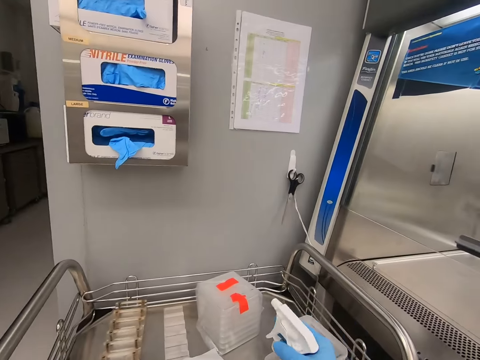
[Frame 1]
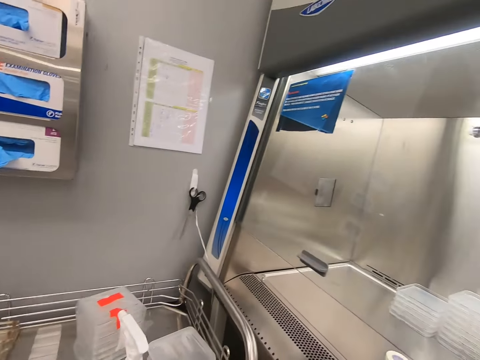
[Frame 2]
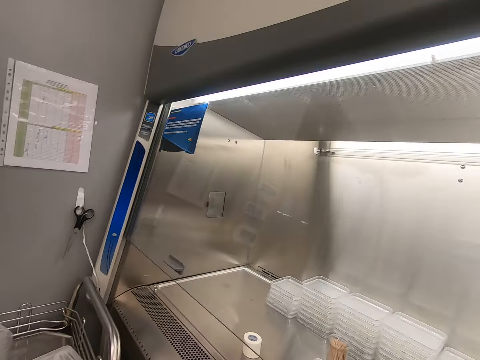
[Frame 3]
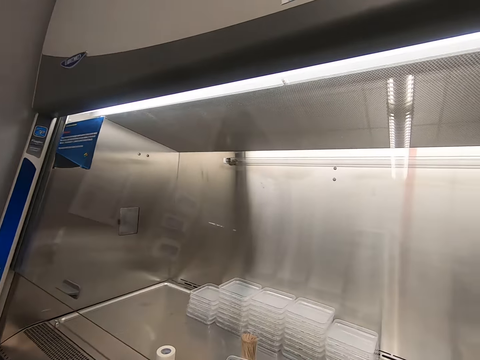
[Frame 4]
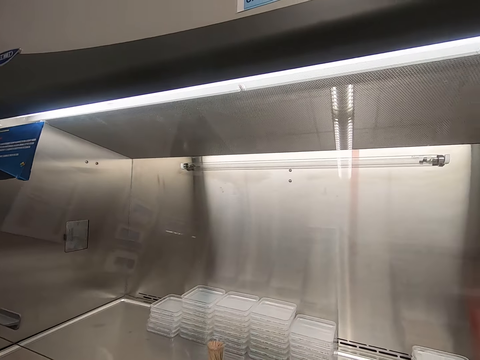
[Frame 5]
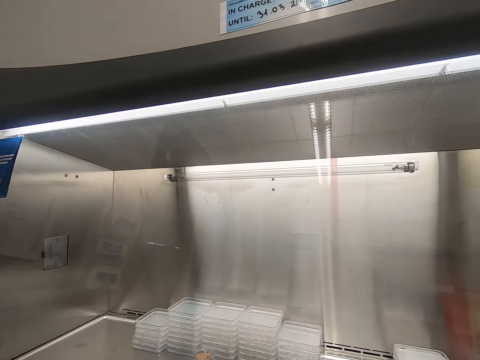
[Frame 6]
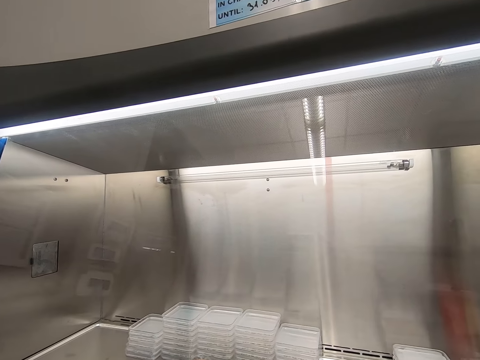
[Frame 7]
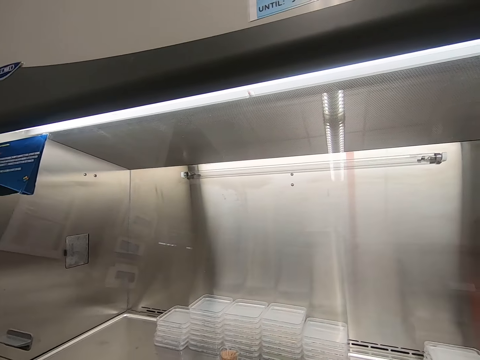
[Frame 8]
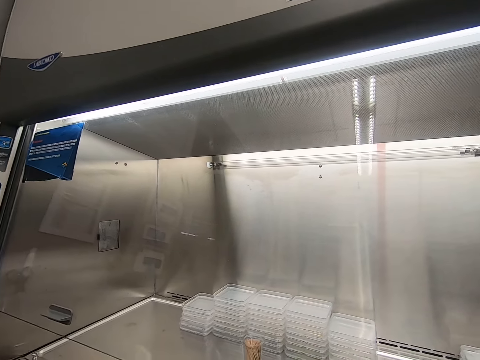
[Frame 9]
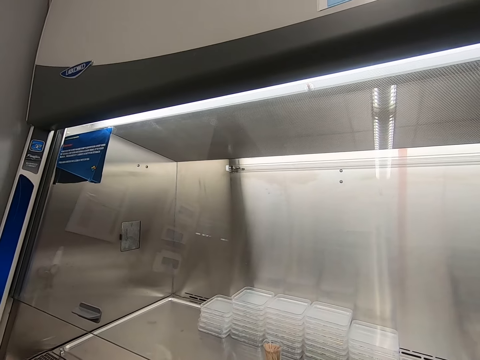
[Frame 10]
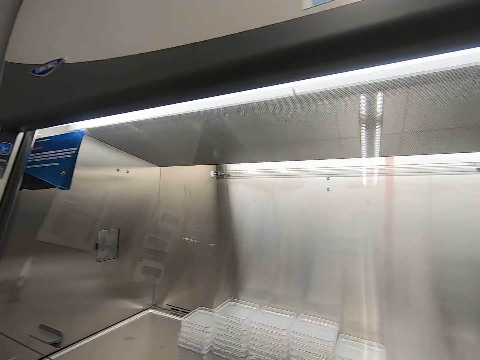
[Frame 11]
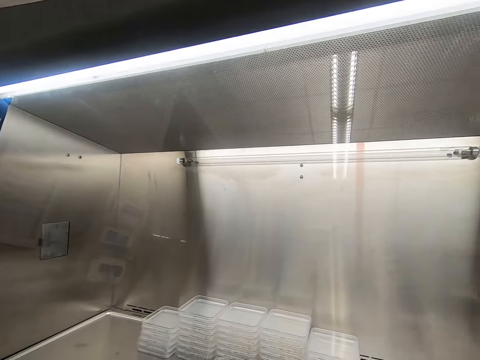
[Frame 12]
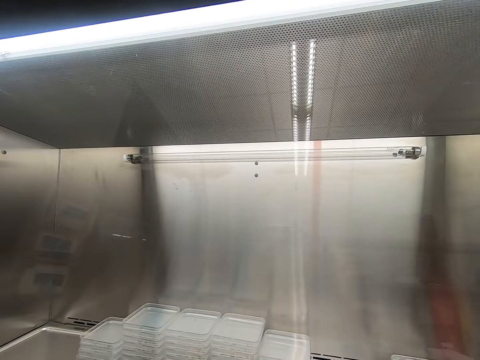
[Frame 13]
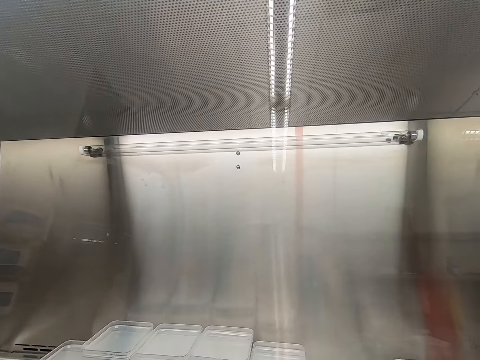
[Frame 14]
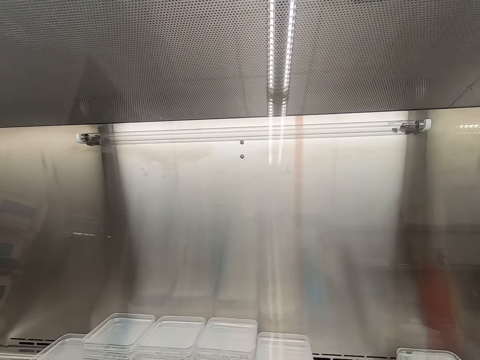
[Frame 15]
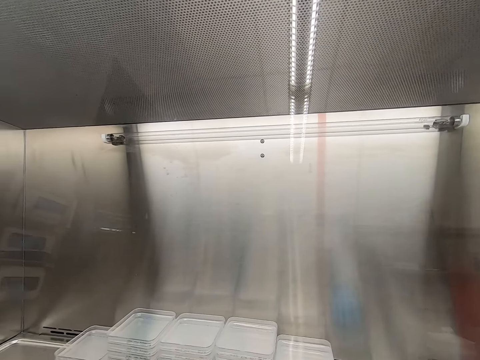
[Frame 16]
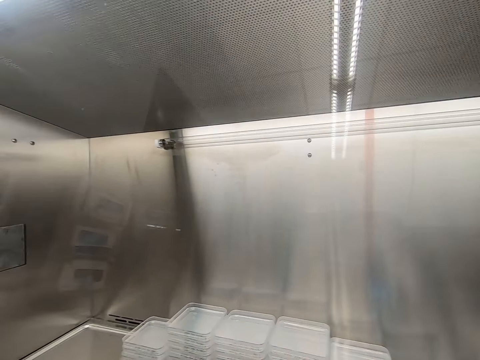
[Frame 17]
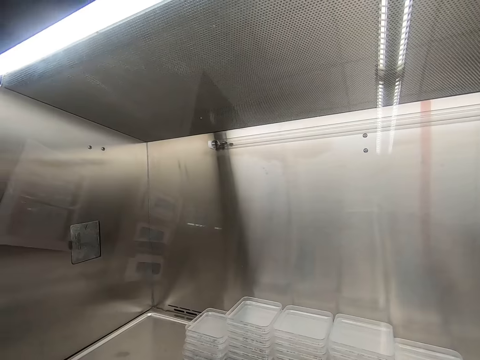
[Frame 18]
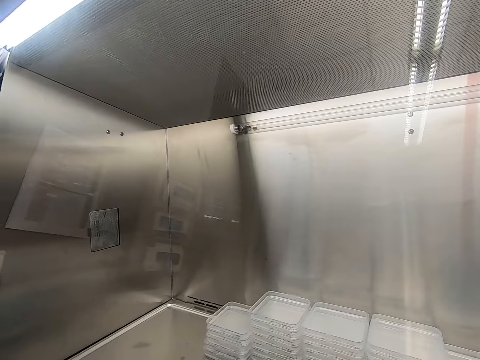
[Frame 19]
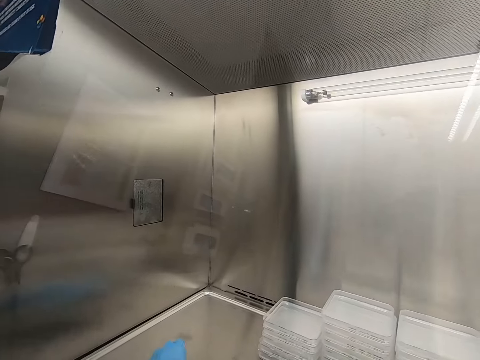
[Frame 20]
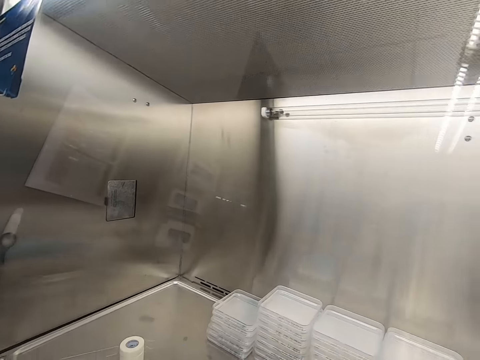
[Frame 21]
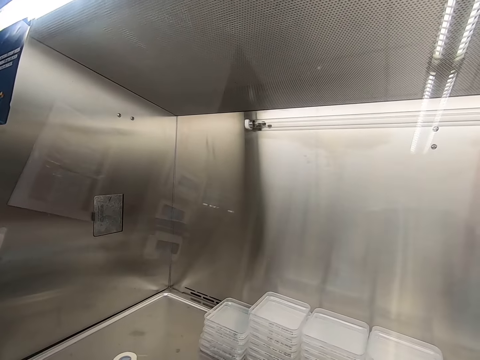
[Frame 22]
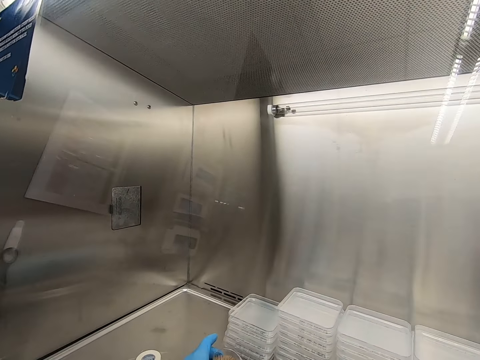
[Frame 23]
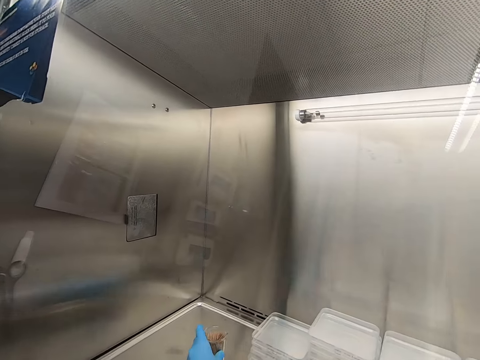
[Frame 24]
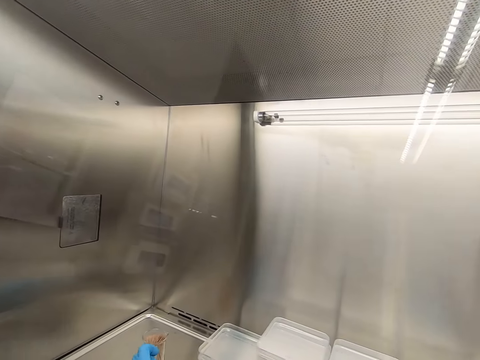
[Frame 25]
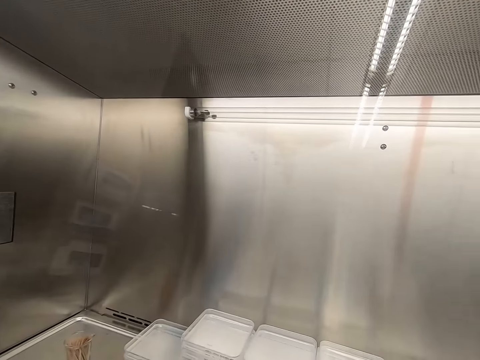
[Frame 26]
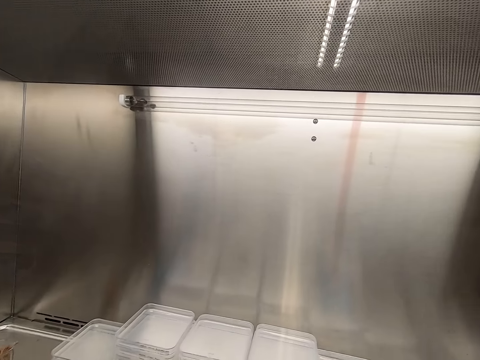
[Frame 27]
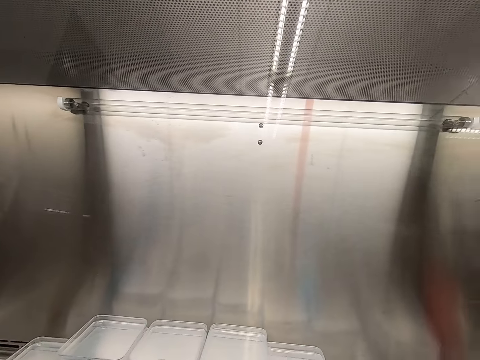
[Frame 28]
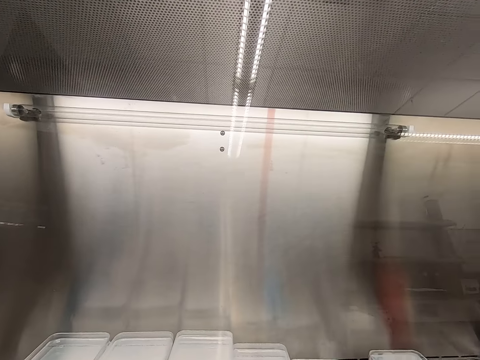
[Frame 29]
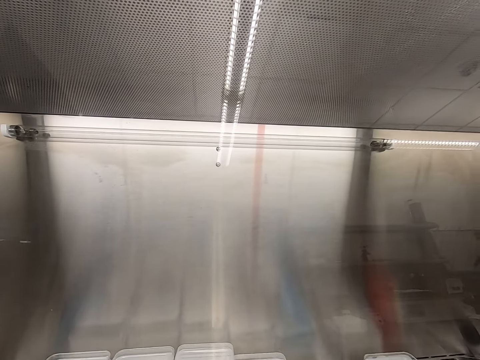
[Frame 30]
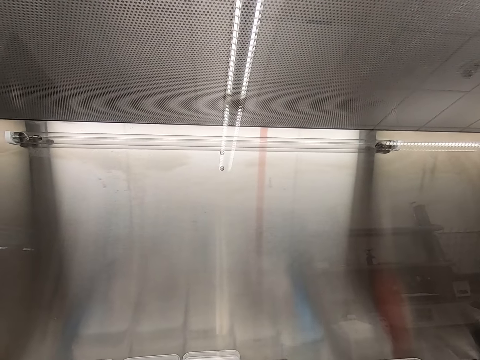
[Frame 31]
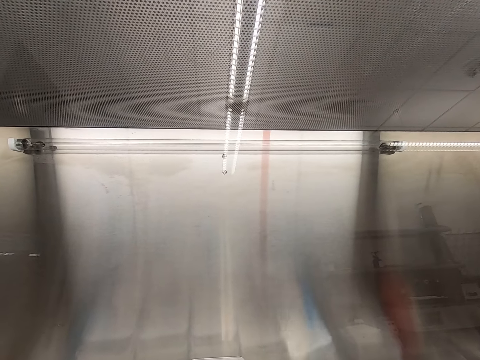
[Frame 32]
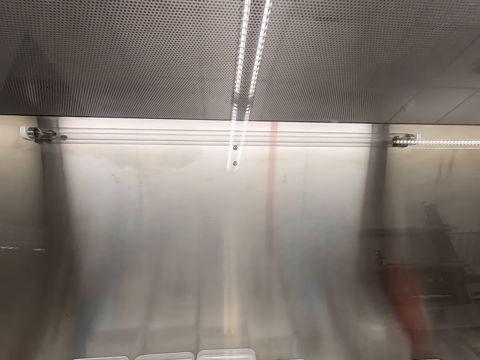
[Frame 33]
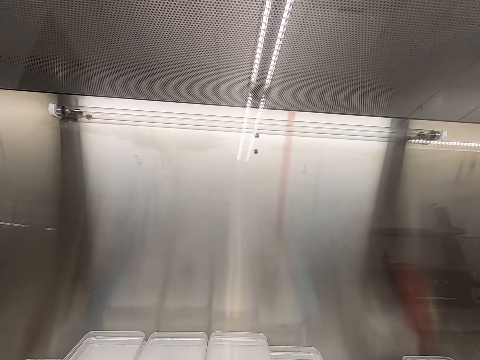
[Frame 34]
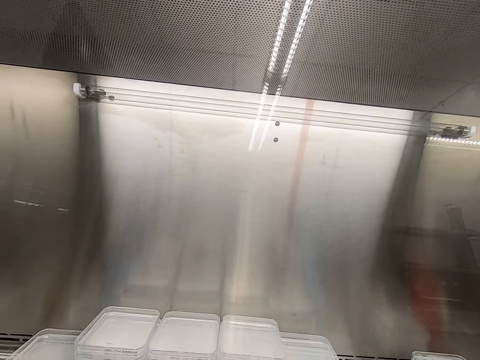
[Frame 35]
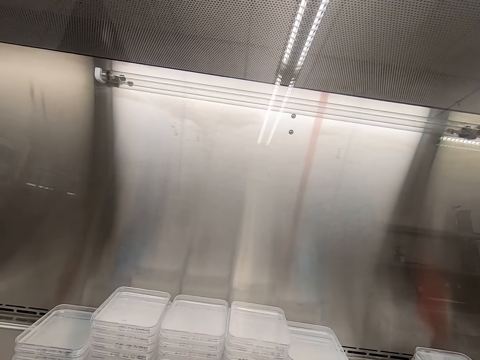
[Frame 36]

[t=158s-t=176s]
The camera wearer puts the spraying can on the table. They look around the laboratory. They stare at the containers on the table. They touch the sellotape. They move the toothpicks. They move the containers on the table. They look around the laboratory. They stare at the containers on the table.

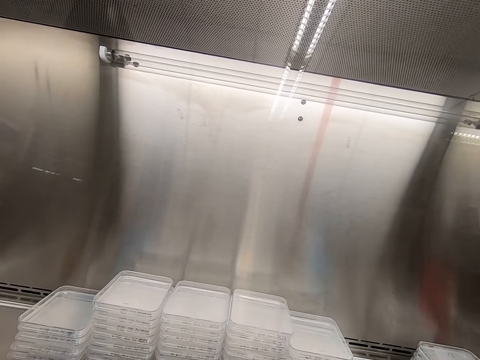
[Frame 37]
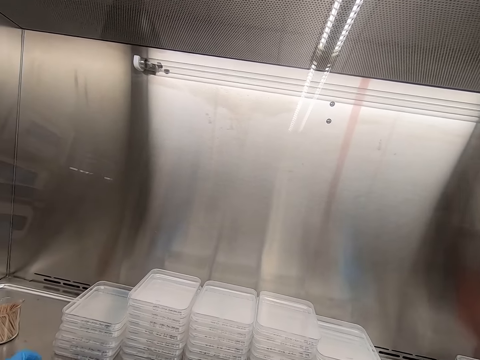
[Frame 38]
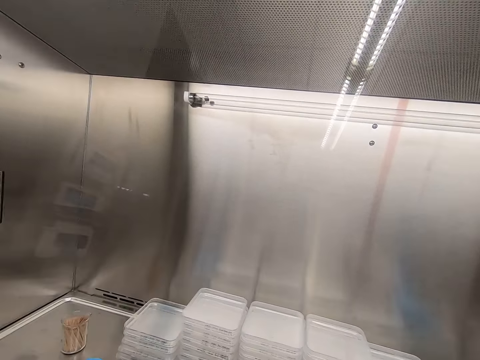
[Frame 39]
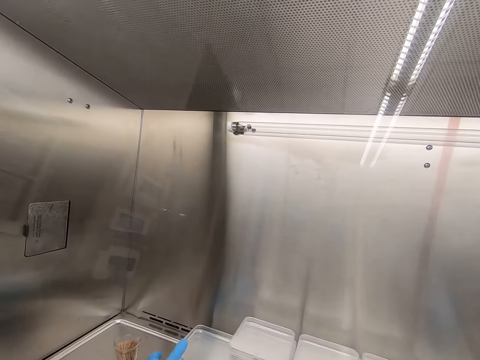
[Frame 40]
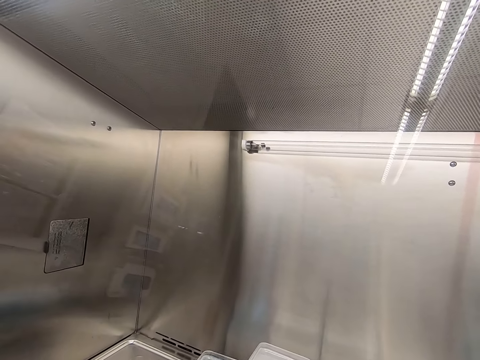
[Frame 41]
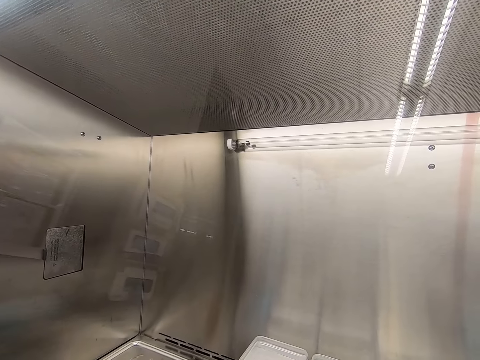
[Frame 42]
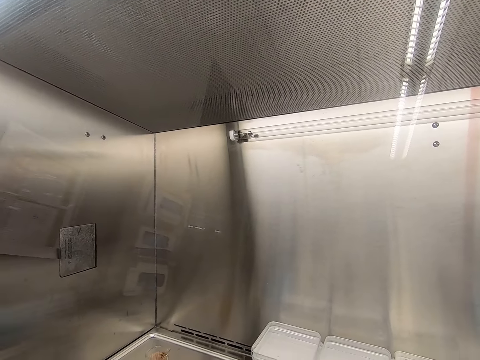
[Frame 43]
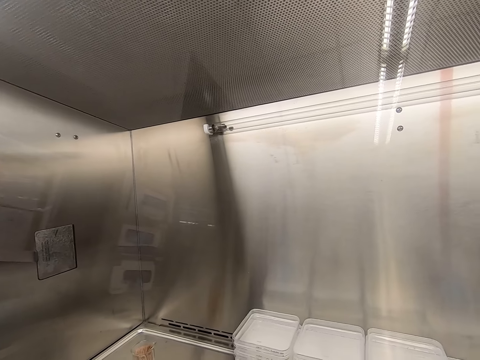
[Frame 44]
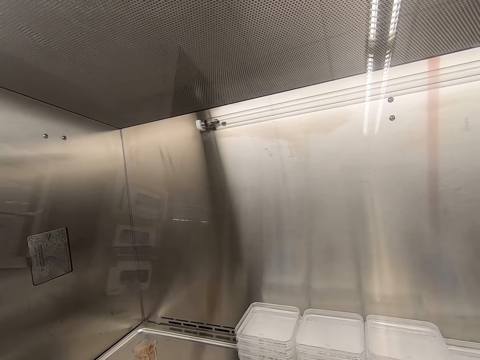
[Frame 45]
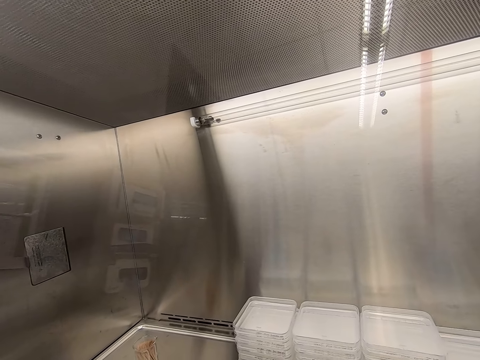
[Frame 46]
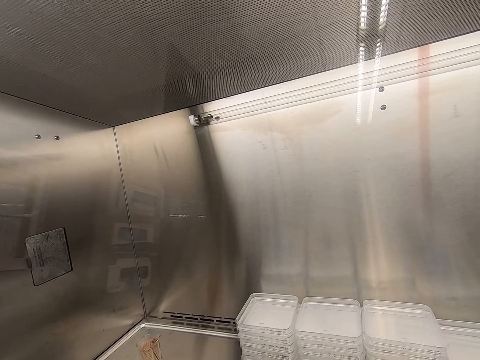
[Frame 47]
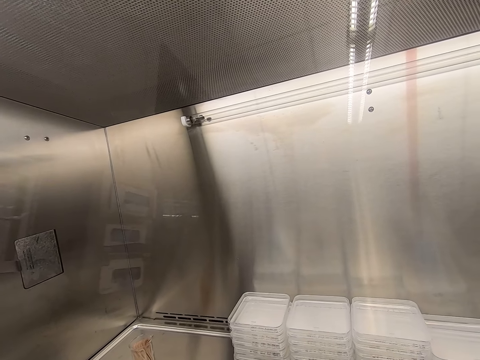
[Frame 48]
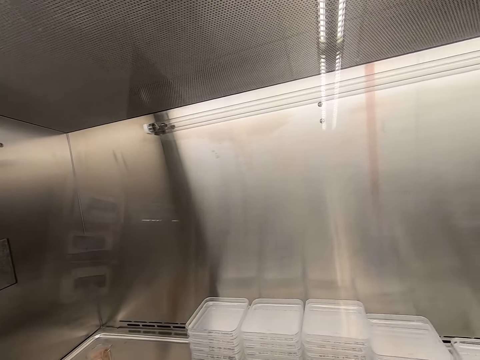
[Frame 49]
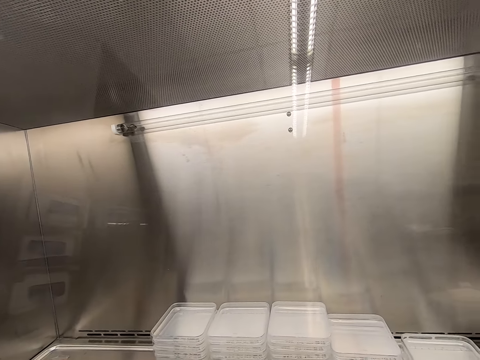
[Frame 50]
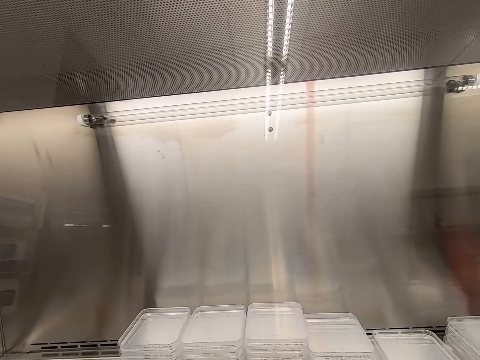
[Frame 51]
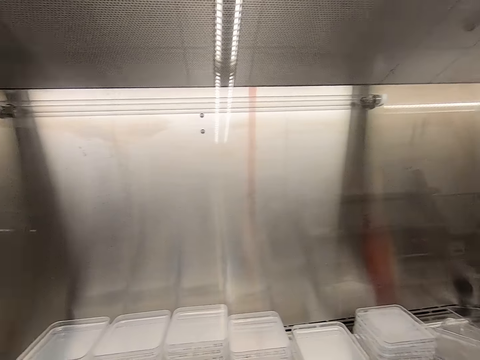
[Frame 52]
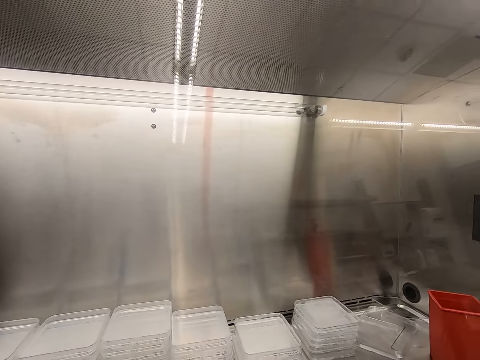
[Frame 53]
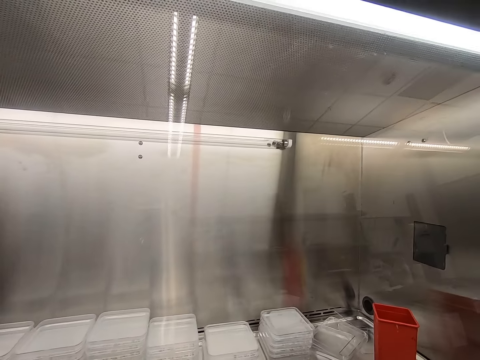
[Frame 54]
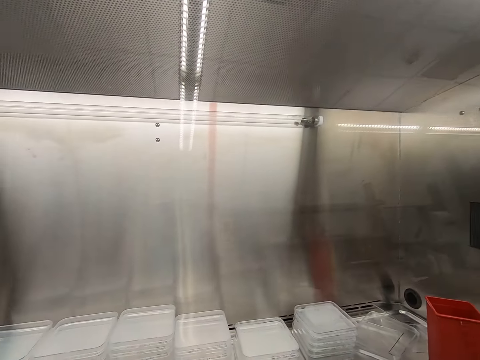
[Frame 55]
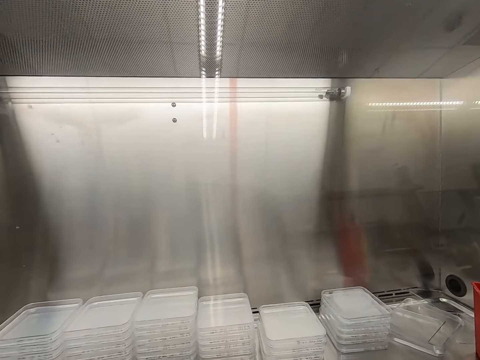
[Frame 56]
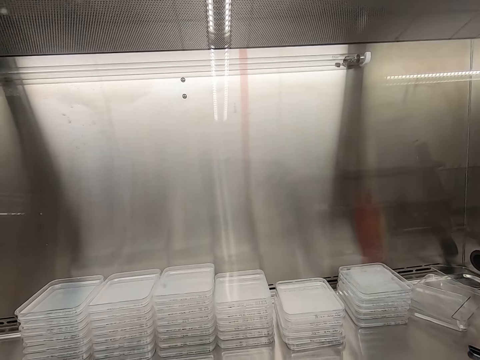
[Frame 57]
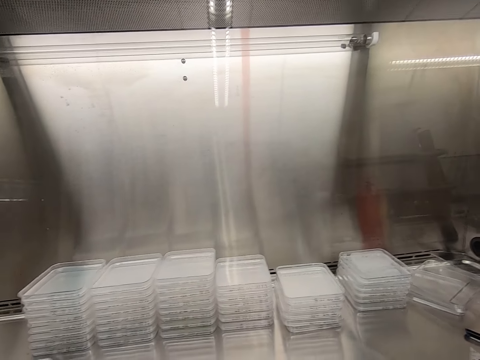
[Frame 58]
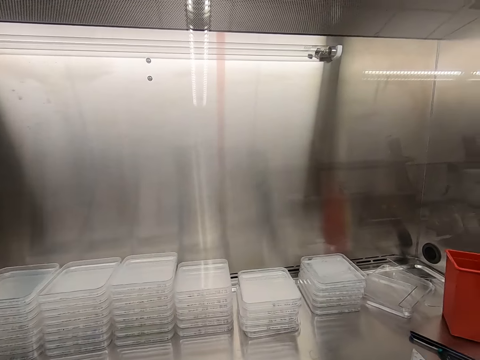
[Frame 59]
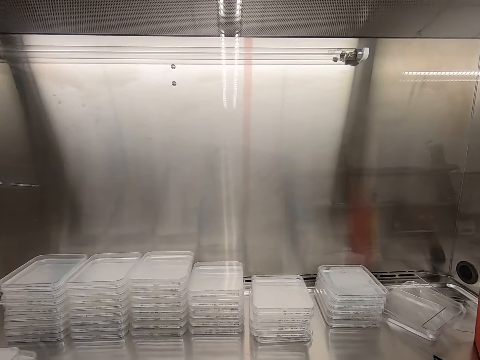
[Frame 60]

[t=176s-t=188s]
The camera wearer takes the Perspex jar. They stare at the containers on the table.
